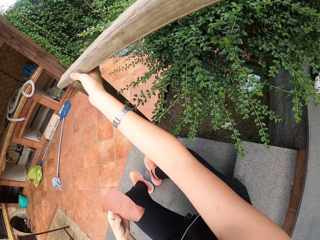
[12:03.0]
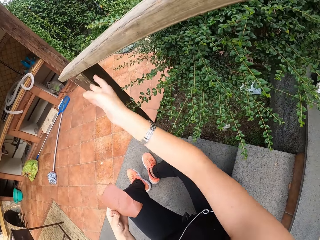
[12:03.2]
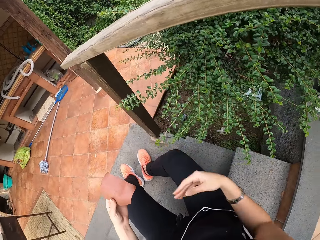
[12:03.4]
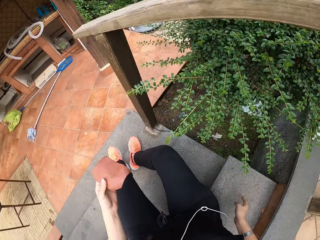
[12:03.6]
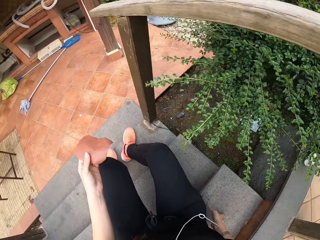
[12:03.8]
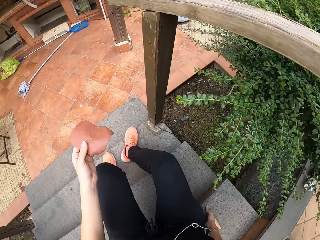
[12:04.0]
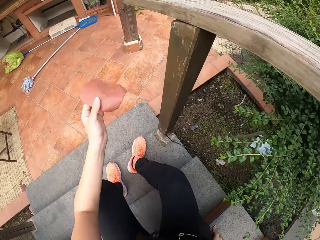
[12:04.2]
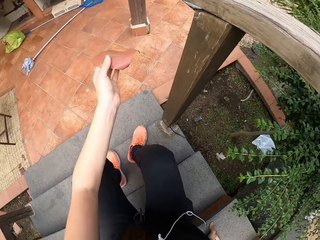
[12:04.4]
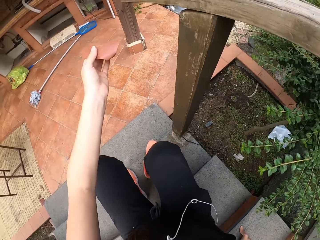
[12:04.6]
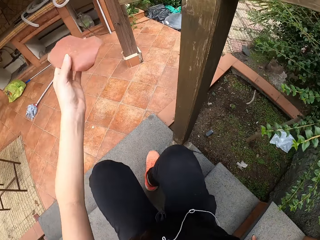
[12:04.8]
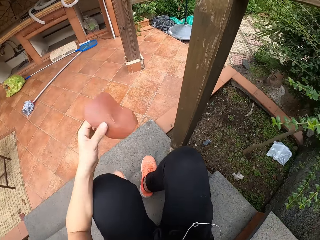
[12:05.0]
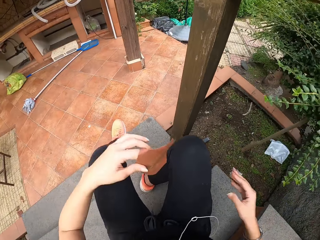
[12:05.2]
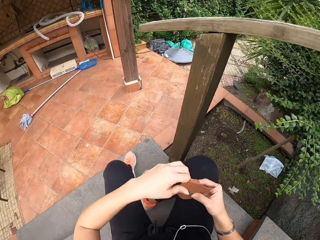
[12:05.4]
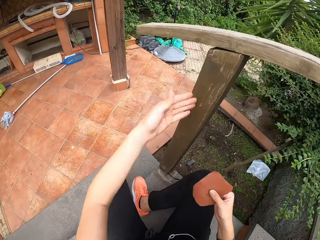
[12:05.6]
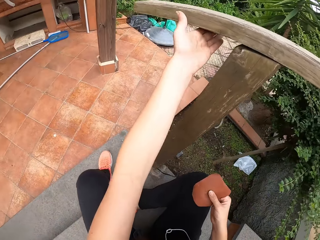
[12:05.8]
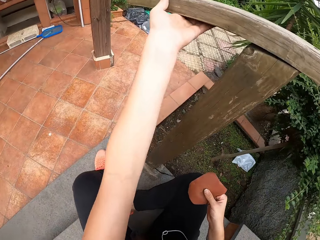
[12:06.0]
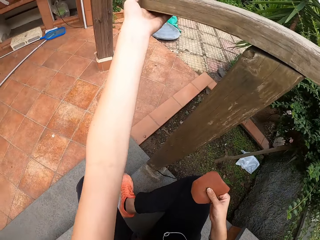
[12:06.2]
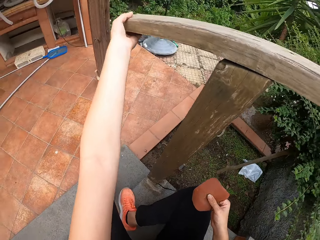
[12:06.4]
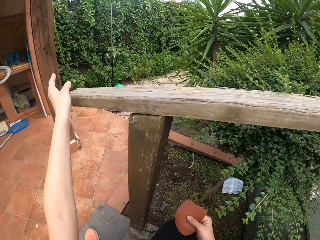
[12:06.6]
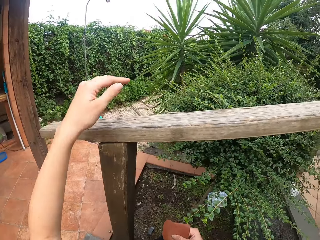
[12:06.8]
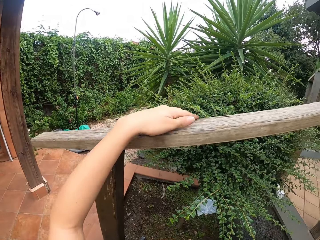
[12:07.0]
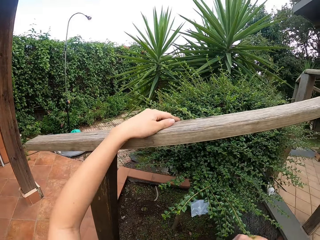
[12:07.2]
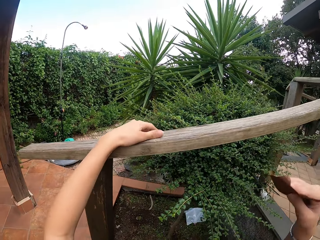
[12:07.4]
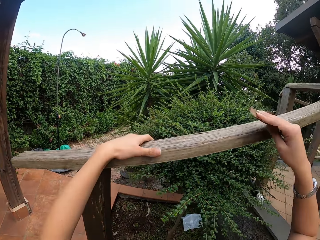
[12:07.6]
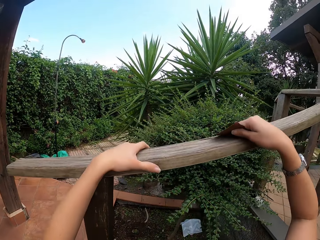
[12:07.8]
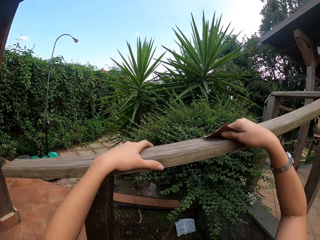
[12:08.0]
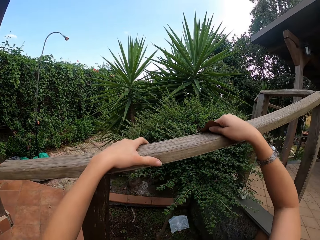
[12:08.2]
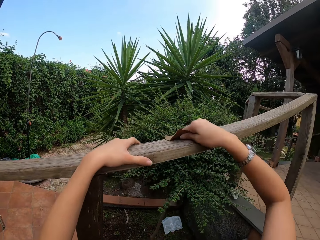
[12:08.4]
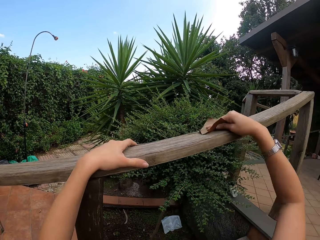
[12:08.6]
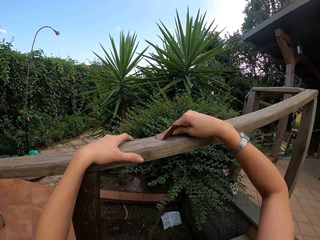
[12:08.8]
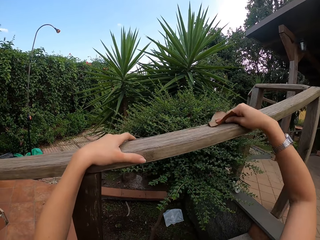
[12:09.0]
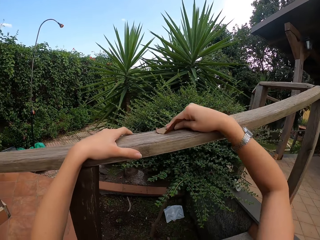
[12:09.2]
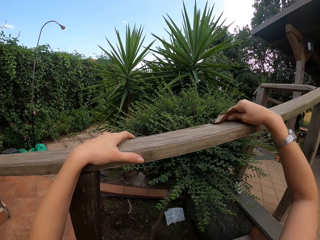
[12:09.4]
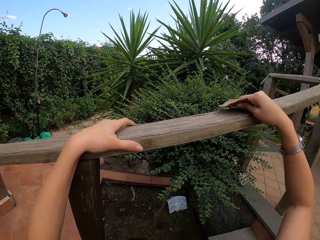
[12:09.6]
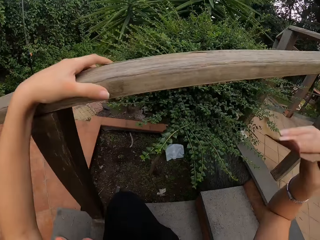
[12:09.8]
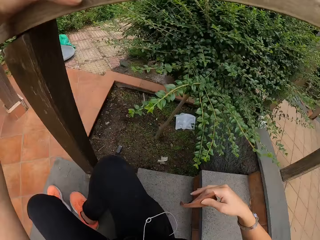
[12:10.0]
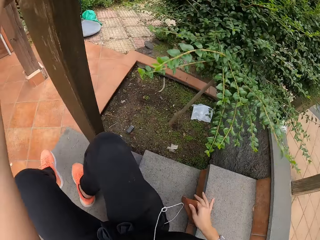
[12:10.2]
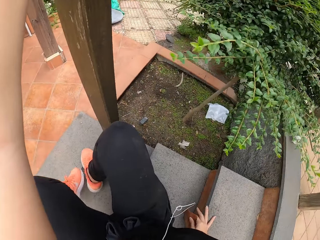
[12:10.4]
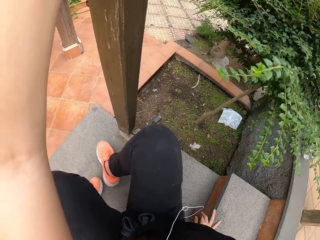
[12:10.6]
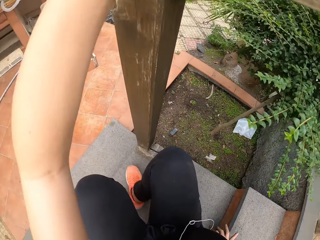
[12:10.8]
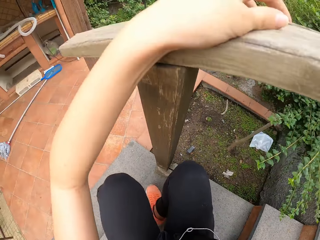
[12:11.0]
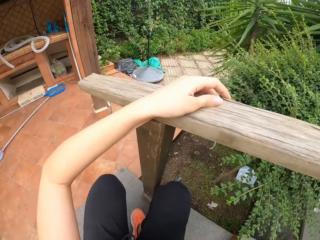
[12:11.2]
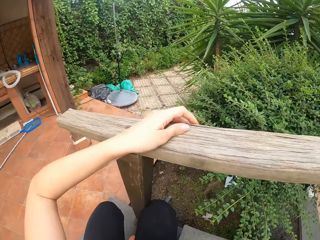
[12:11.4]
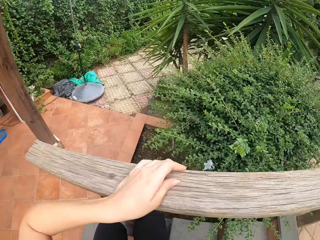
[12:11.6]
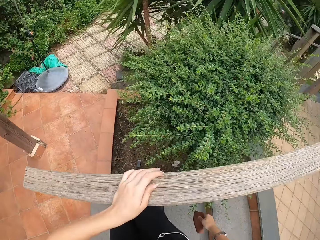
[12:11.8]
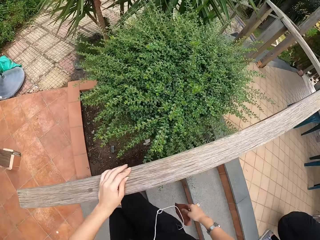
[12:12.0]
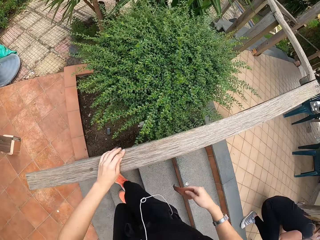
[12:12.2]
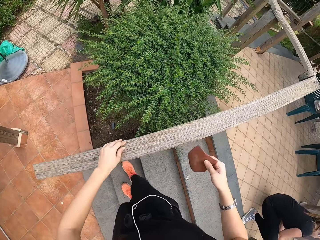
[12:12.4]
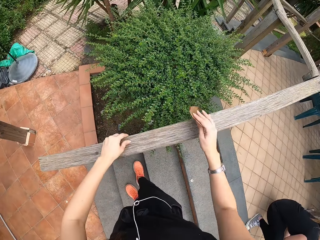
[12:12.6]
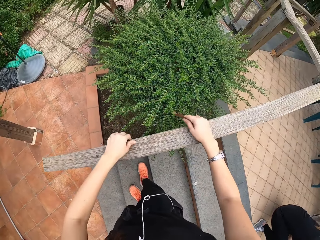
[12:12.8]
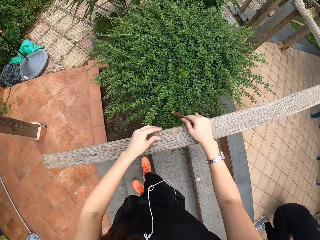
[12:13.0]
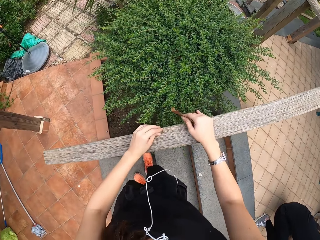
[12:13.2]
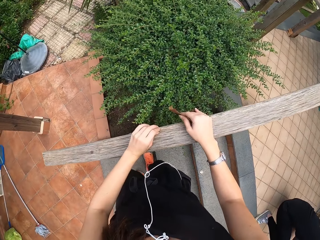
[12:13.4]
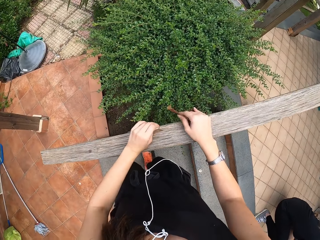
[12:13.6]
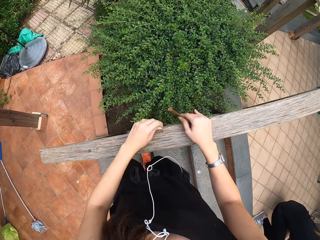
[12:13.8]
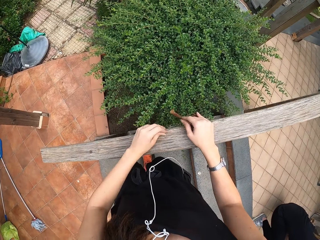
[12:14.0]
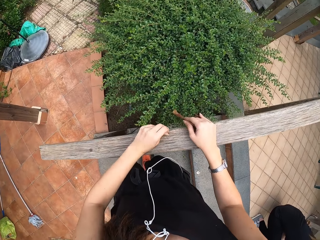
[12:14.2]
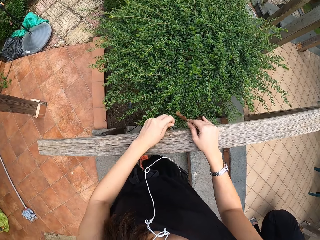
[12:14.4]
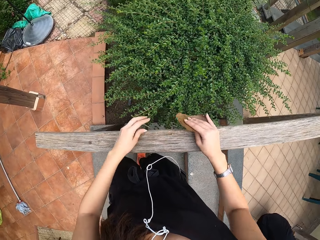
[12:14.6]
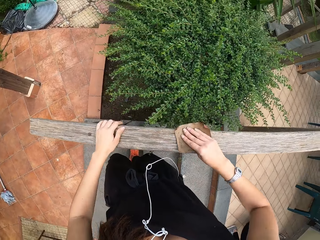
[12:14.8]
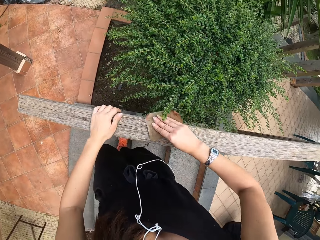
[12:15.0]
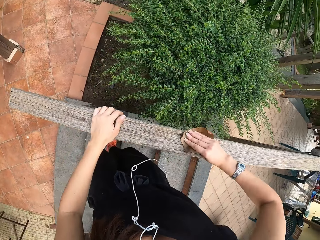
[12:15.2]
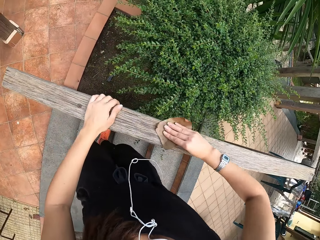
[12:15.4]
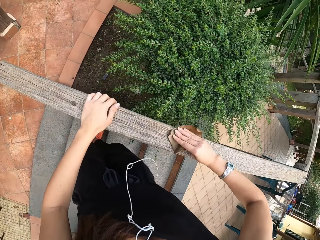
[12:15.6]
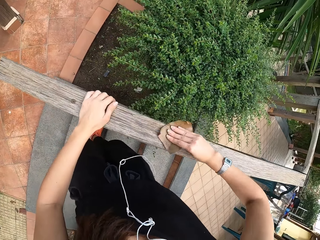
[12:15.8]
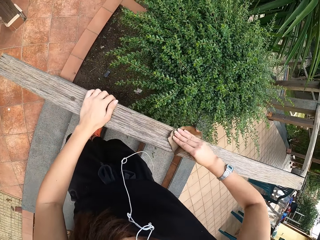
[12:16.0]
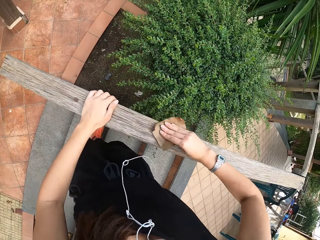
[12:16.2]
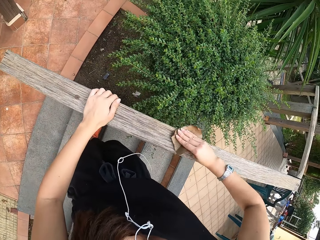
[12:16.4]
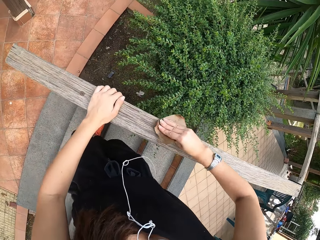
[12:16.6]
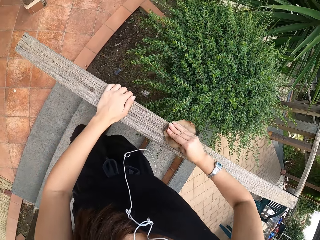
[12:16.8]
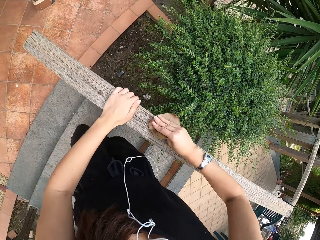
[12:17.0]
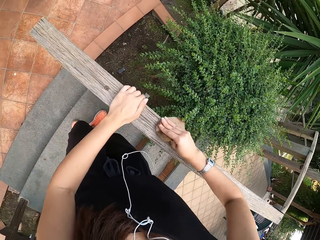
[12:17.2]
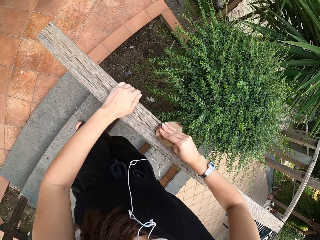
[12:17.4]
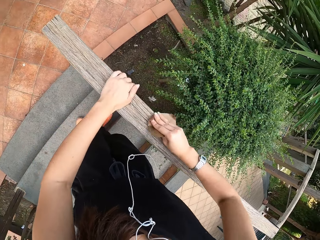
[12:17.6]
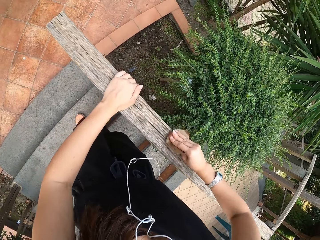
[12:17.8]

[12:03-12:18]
The camera wearer smoothens wood with a sandpaper. She stands up from the floor. She peels part of the furniture away with her left hand. She smoothens the wood with the sandpaper.

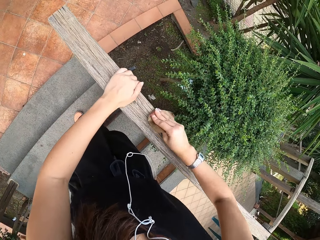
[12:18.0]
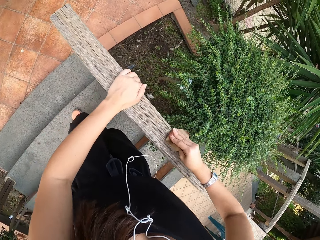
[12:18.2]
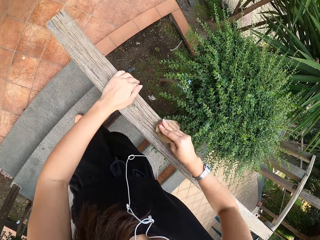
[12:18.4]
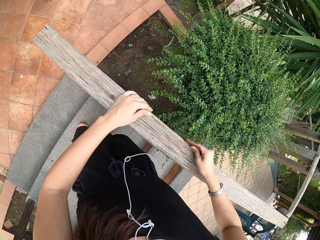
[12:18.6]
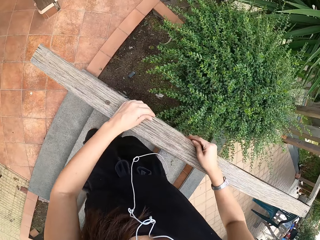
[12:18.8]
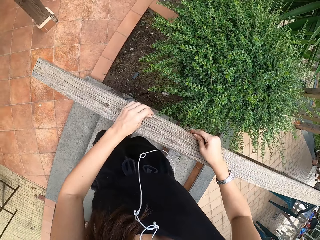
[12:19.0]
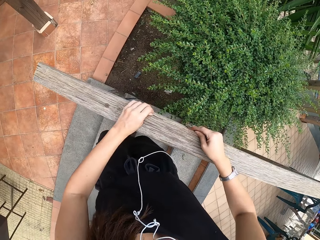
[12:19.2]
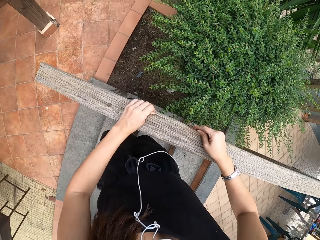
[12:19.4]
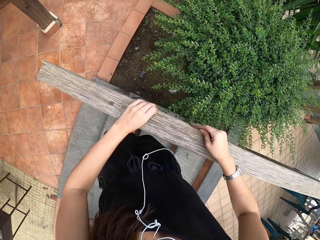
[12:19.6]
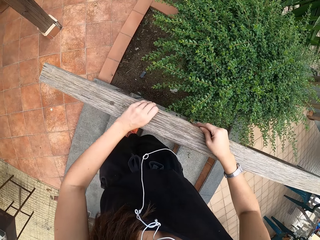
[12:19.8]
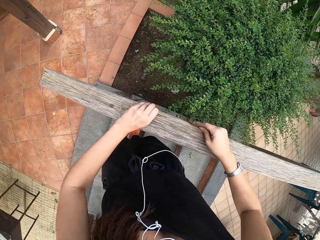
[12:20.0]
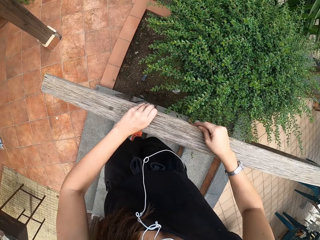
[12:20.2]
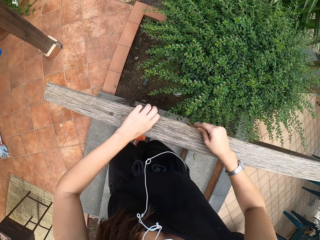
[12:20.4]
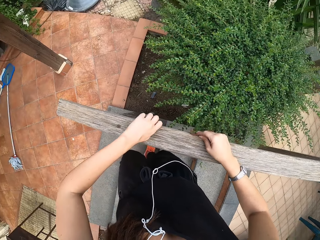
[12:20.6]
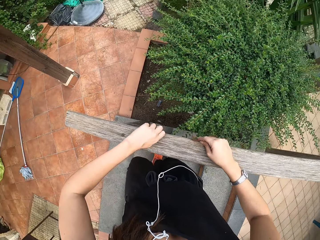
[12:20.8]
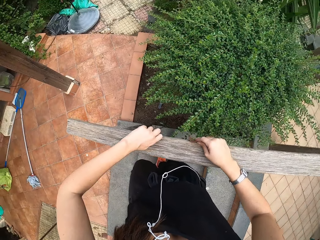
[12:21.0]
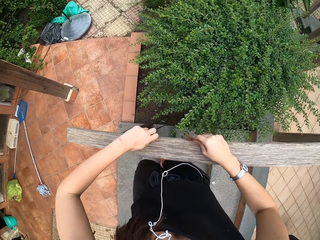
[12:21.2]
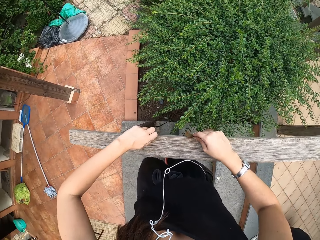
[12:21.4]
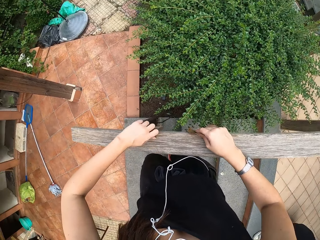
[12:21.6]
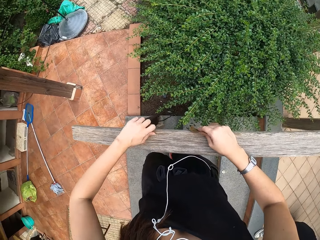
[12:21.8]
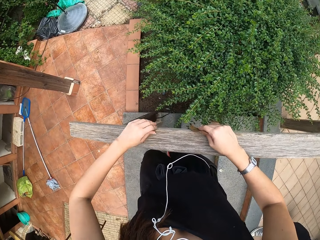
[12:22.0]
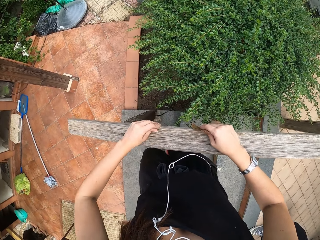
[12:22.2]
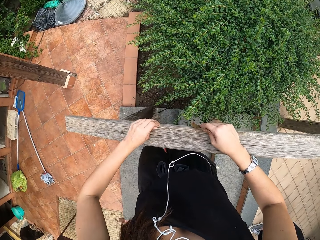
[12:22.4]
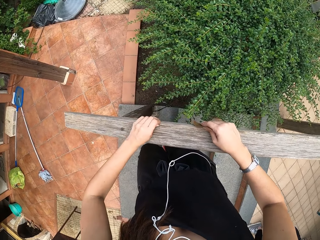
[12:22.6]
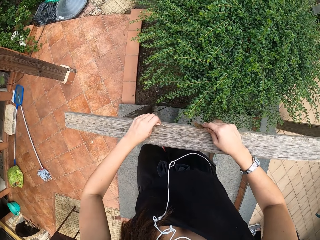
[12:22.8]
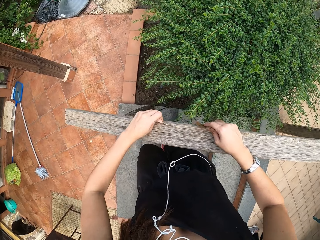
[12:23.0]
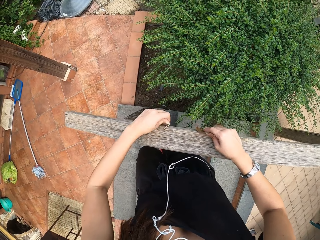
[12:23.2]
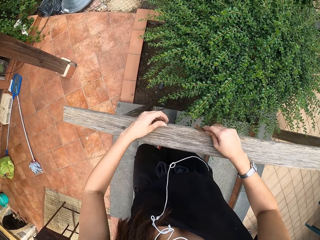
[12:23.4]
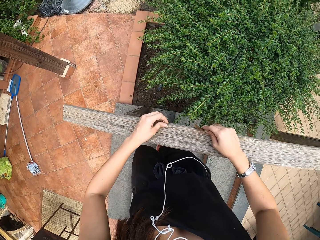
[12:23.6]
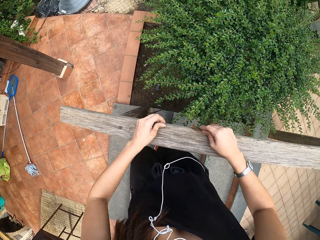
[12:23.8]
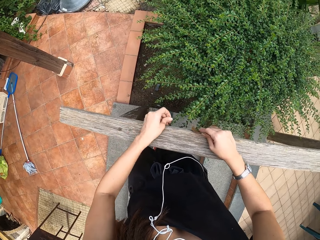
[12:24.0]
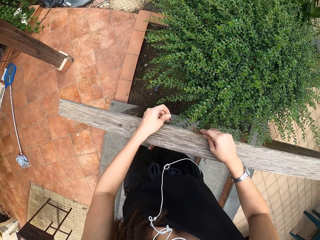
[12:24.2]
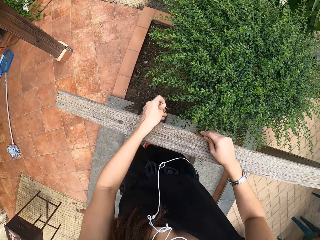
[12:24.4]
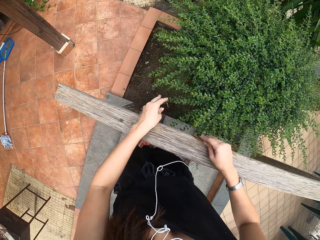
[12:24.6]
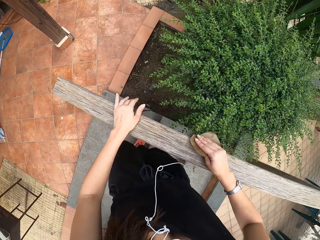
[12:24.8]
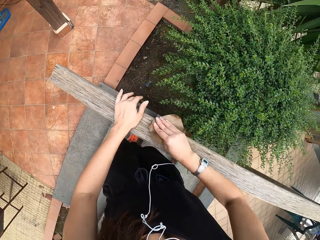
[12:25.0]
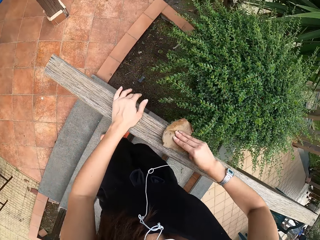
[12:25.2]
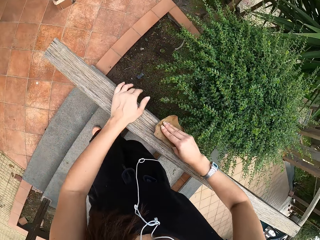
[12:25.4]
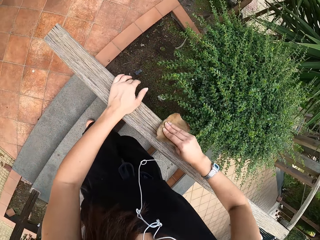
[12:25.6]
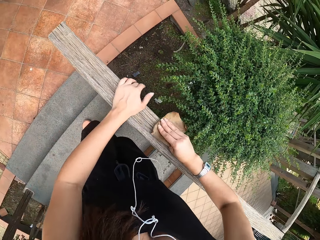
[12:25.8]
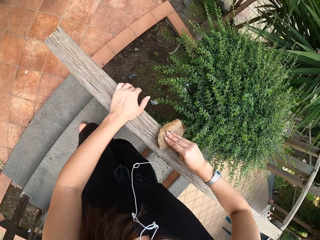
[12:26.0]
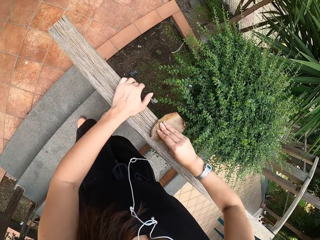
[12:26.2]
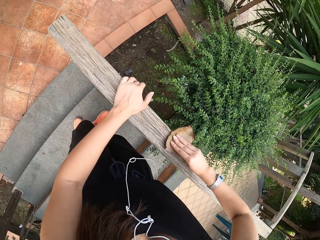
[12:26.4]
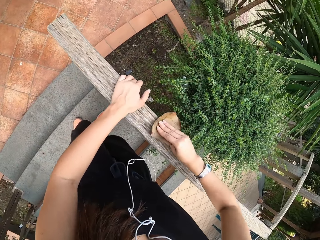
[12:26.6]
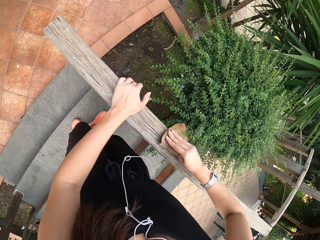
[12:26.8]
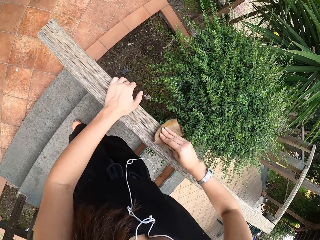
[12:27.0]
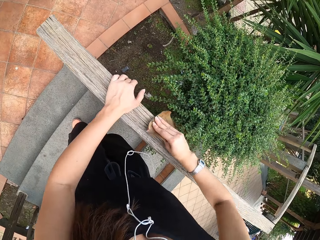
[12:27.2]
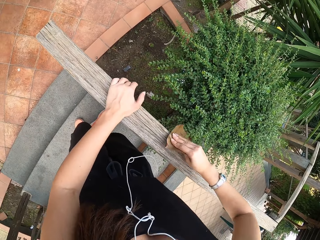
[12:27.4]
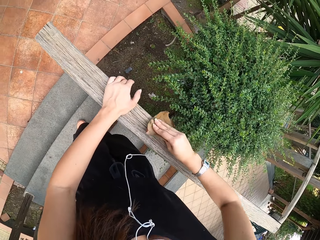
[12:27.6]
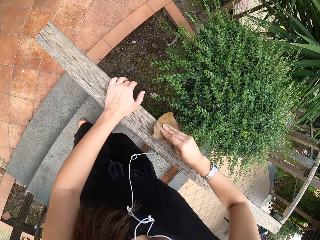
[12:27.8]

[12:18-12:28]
The camera wearer peels wood with her left hand. She smoothens the wood with a sandpaper.
